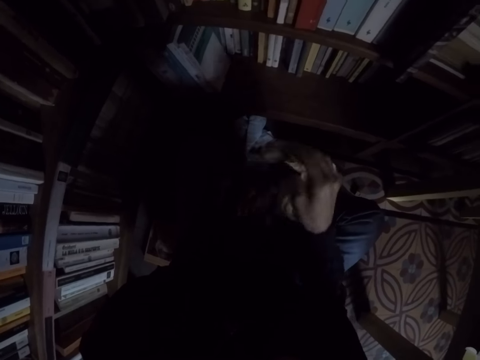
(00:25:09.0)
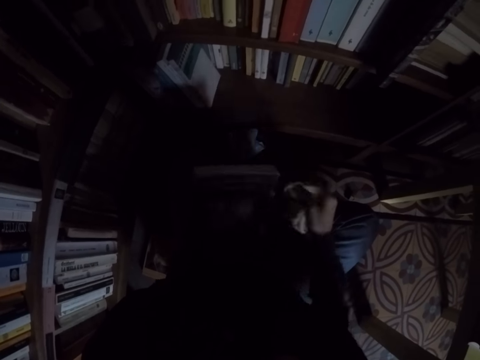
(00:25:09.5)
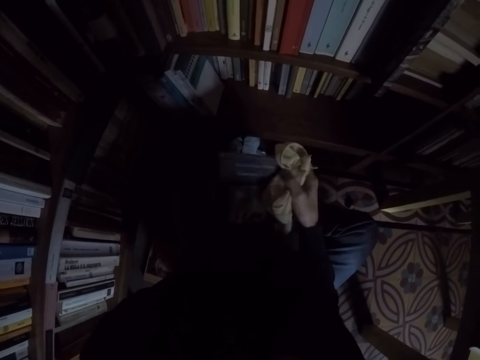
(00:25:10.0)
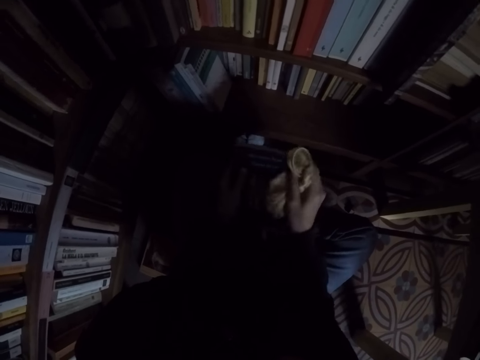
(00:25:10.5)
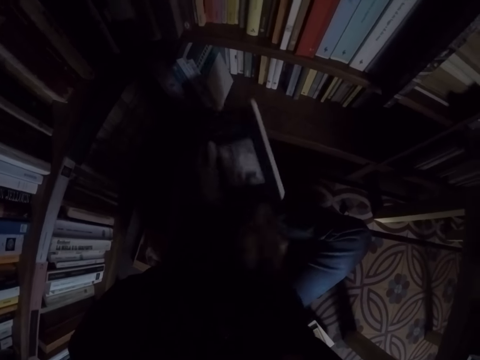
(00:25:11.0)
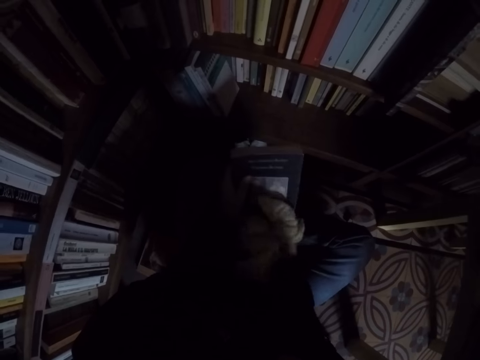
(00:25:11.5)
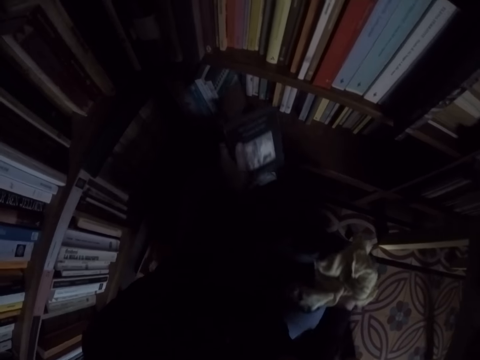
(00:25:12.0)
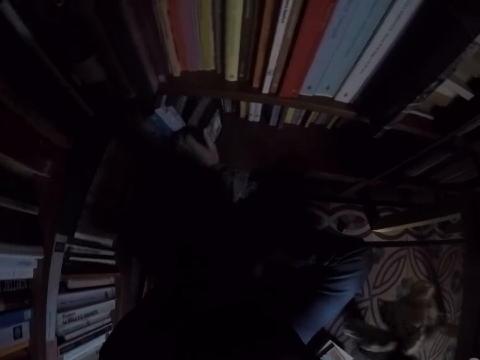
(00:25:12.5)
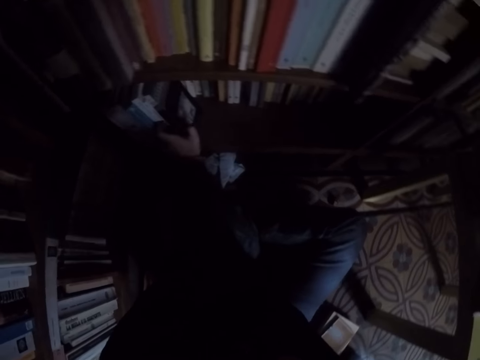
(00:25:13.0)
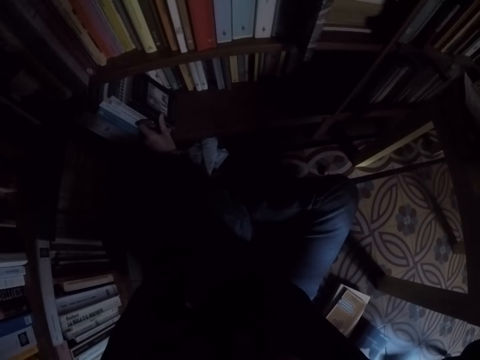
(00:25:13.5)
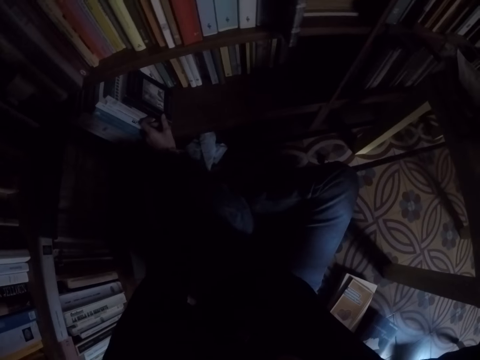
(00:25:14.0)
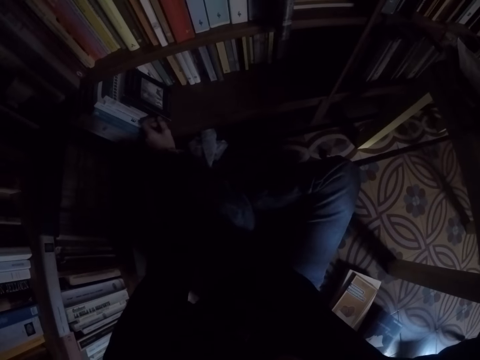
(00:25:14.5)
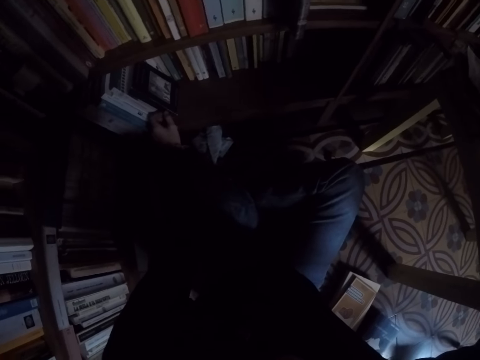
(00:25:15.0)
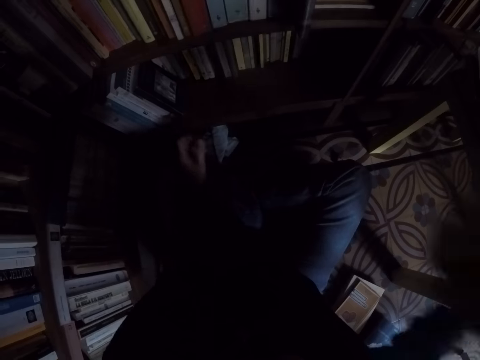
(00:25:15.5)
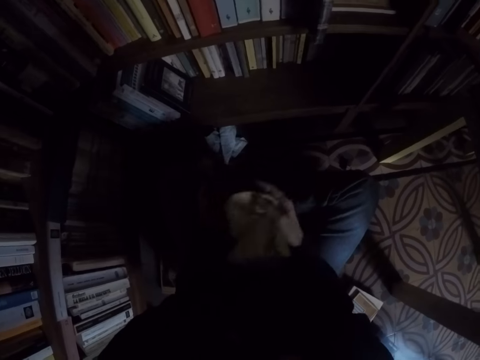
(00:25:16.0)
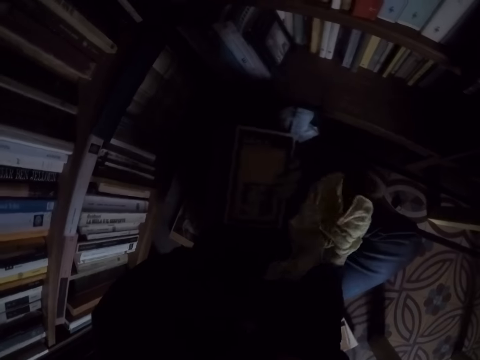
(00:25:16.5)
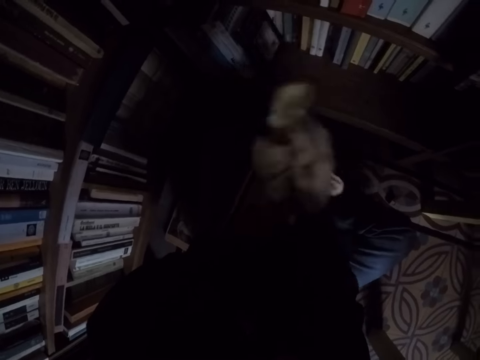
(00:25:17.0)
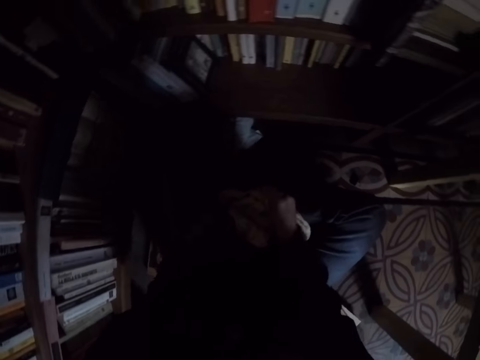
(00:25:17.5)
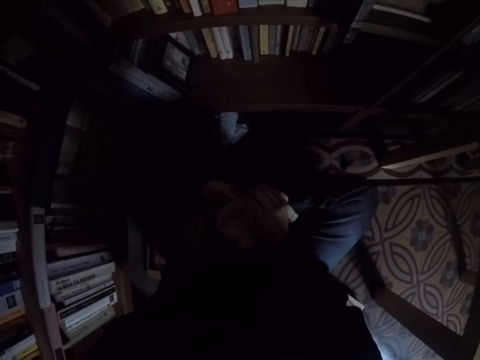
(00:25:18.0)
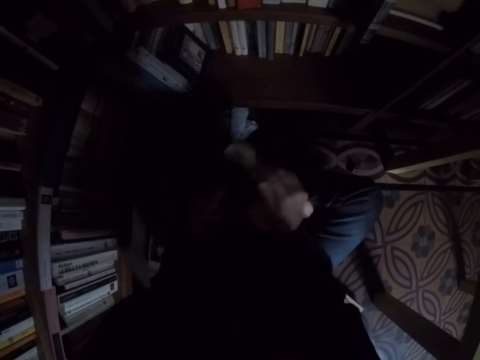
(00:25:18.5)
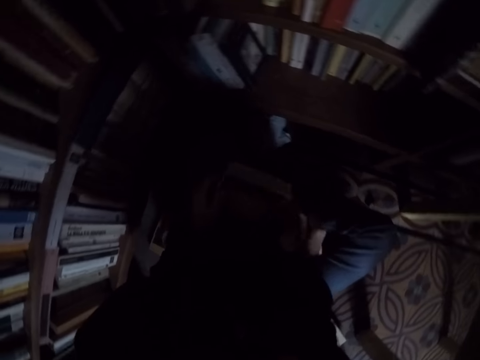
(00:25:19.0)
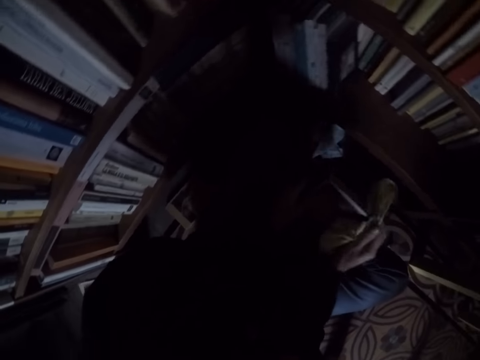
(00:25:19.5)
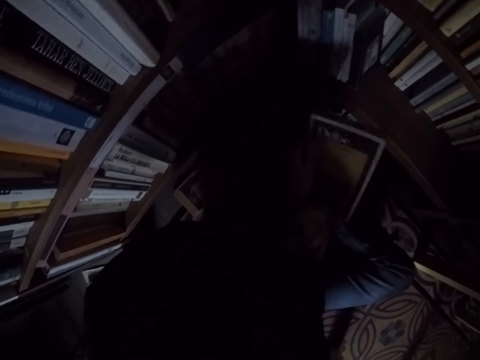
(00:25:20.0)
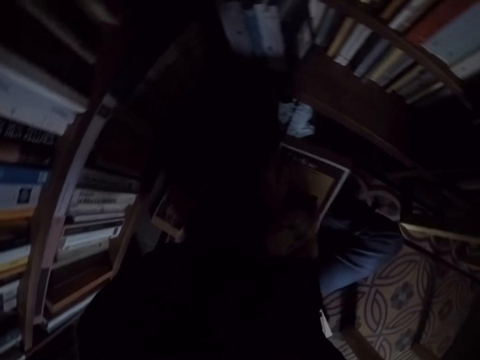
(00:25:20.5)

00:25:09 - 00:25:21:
The camera wearer places the book in the bookshelf. They pick up another book from the pile of books and clean the book with the rag.

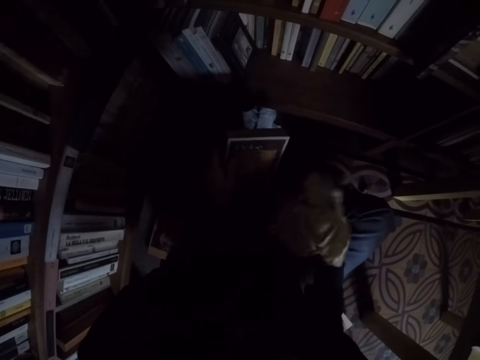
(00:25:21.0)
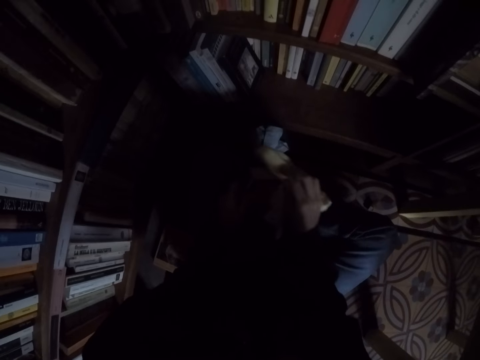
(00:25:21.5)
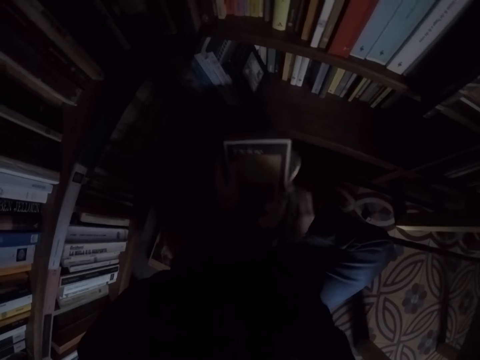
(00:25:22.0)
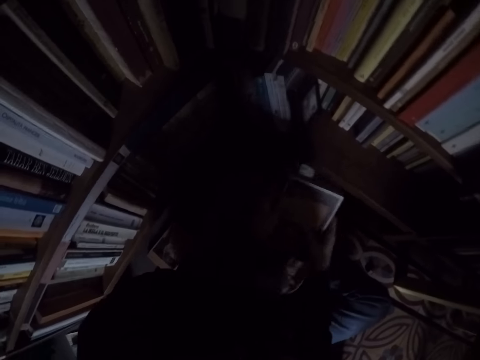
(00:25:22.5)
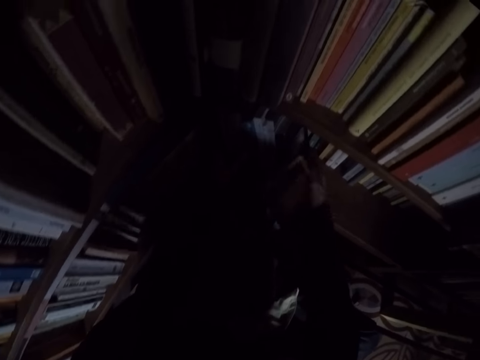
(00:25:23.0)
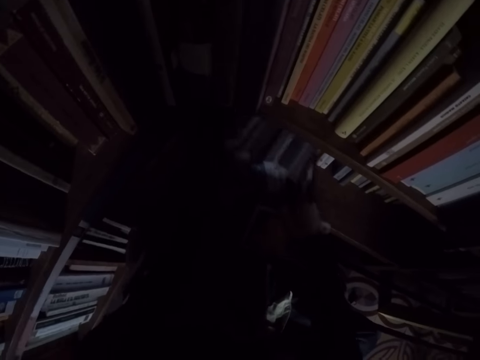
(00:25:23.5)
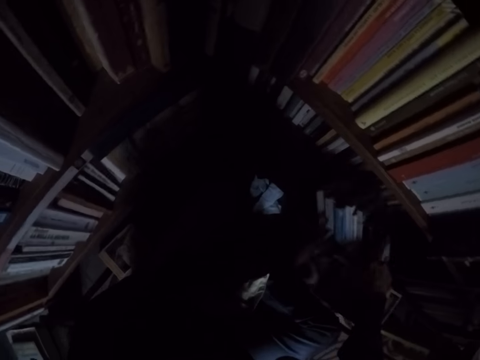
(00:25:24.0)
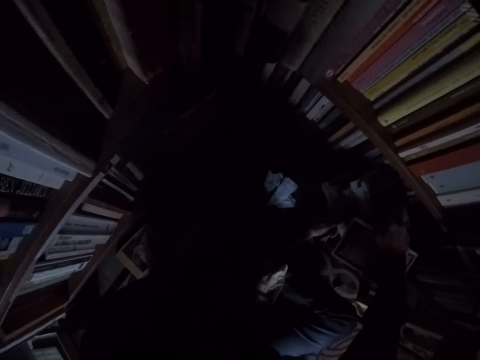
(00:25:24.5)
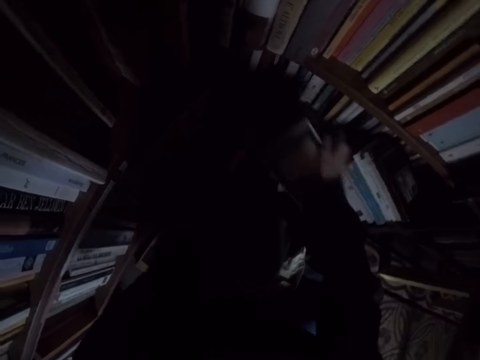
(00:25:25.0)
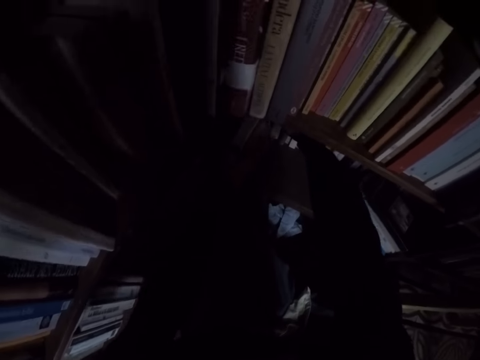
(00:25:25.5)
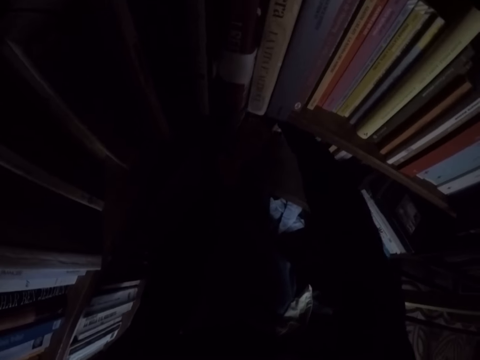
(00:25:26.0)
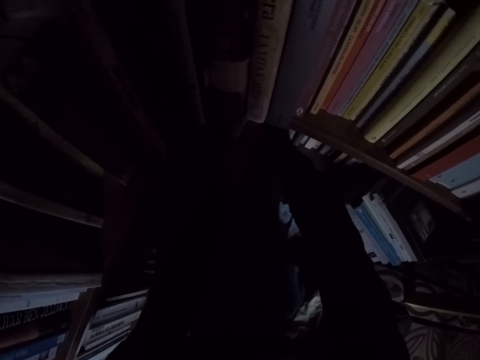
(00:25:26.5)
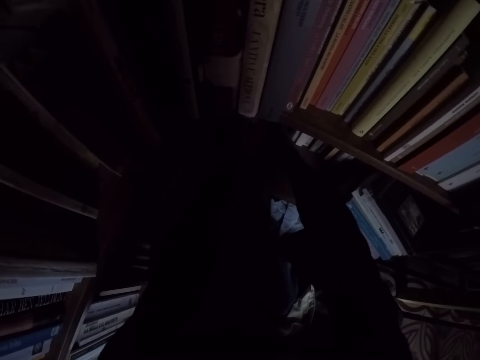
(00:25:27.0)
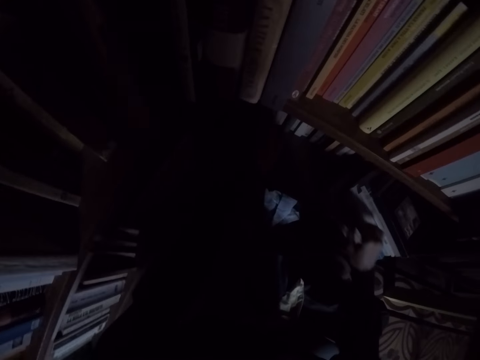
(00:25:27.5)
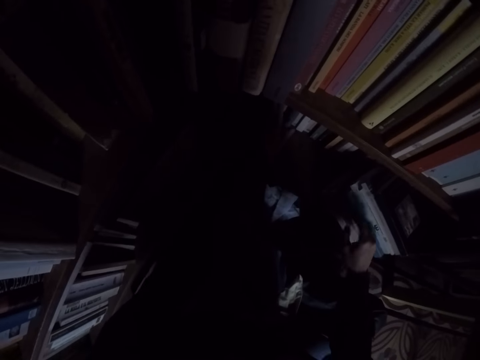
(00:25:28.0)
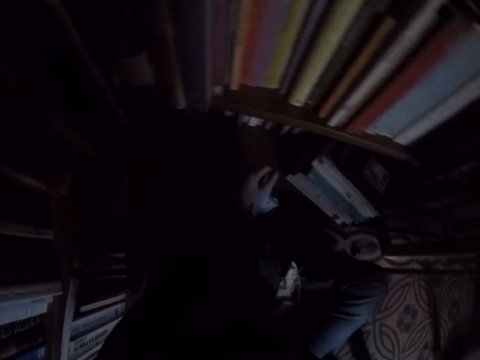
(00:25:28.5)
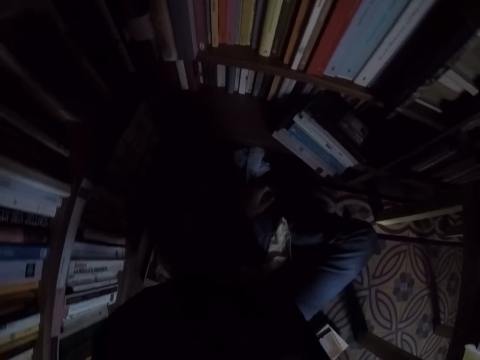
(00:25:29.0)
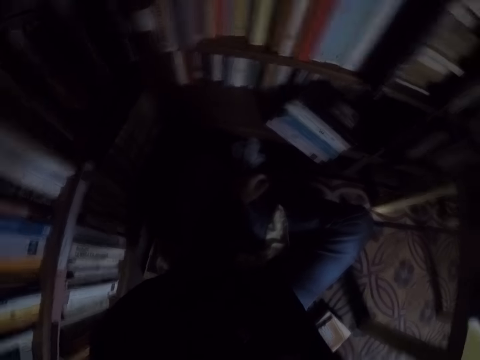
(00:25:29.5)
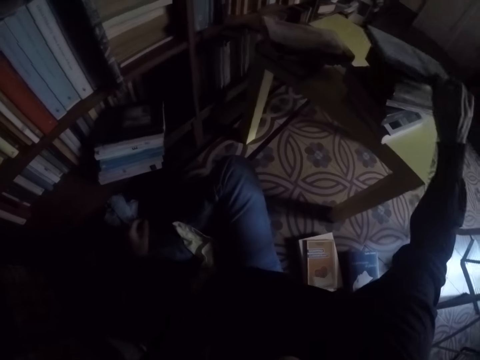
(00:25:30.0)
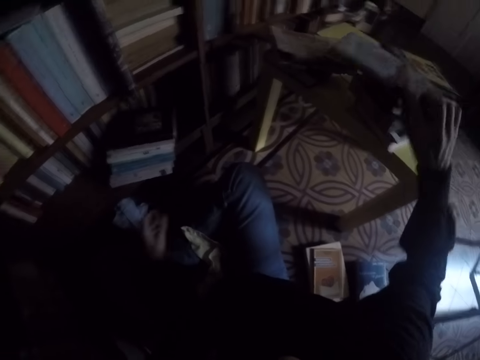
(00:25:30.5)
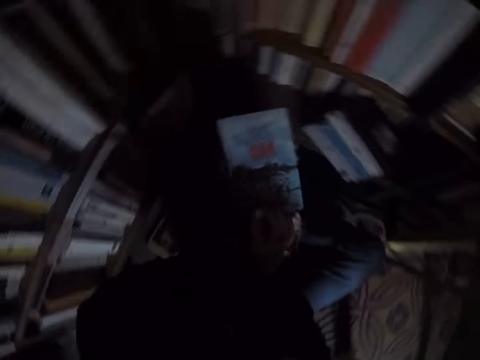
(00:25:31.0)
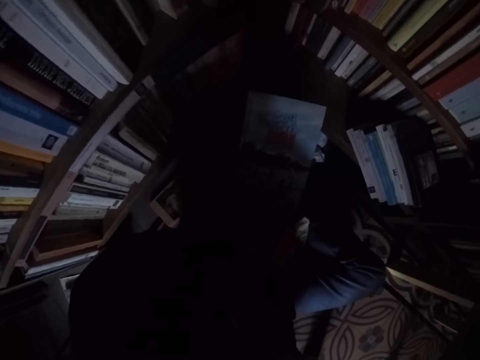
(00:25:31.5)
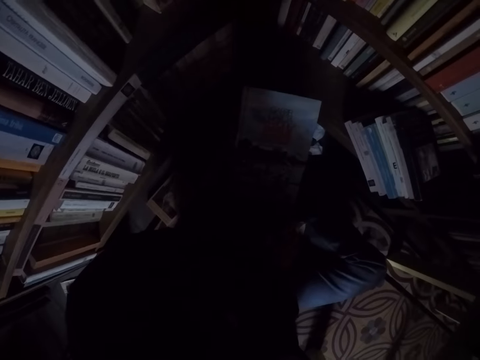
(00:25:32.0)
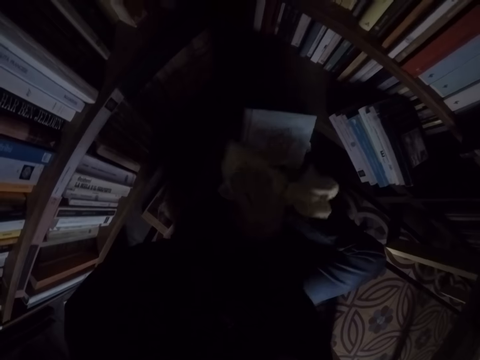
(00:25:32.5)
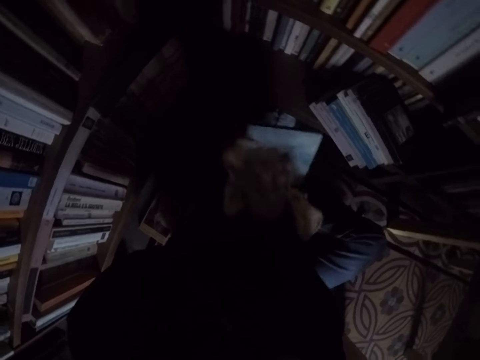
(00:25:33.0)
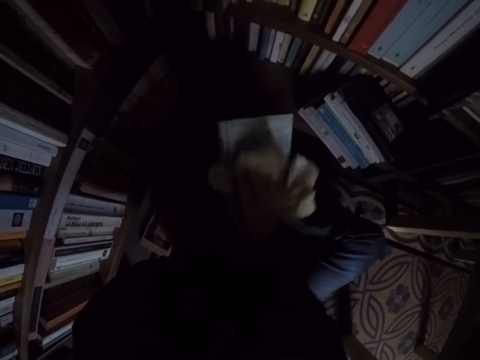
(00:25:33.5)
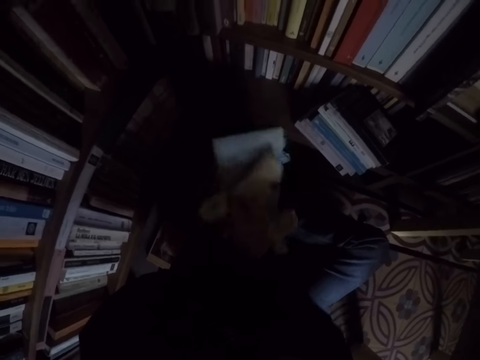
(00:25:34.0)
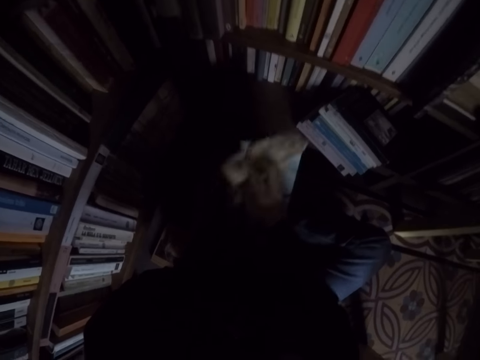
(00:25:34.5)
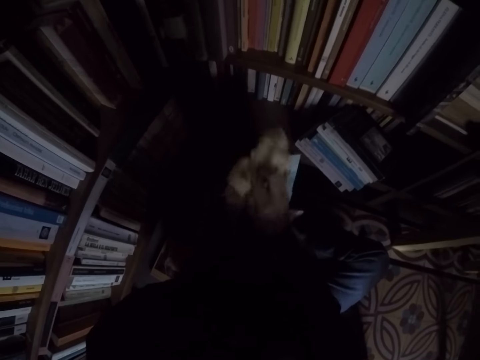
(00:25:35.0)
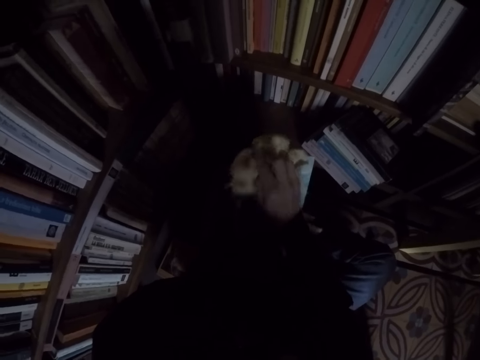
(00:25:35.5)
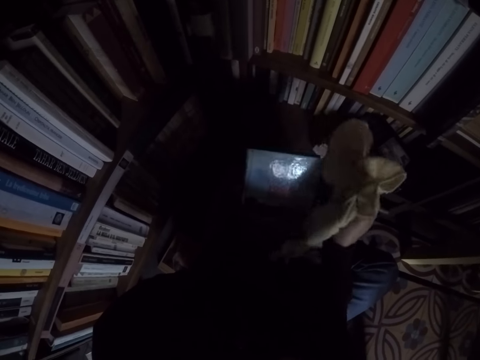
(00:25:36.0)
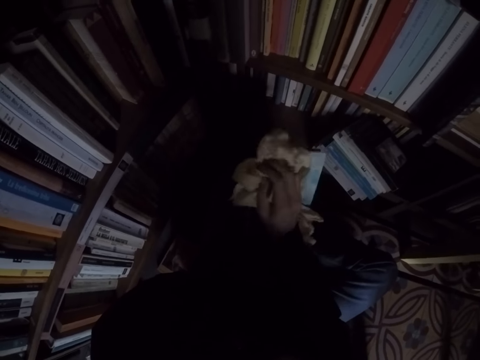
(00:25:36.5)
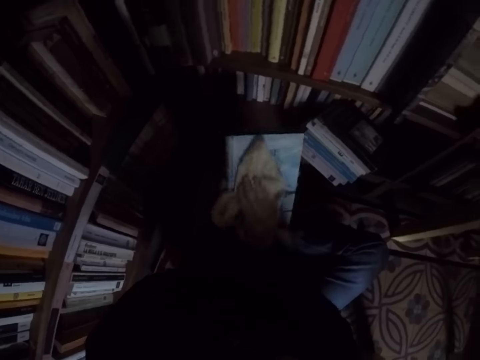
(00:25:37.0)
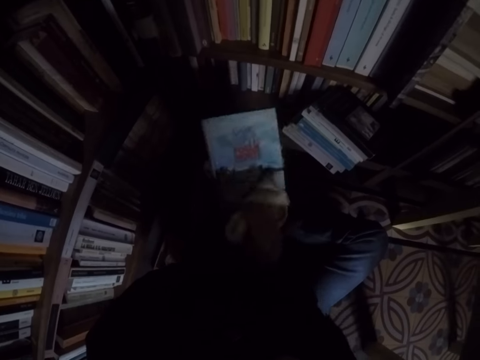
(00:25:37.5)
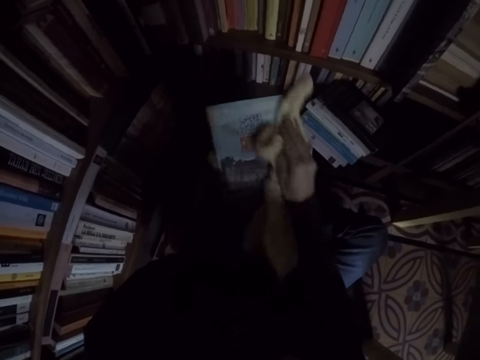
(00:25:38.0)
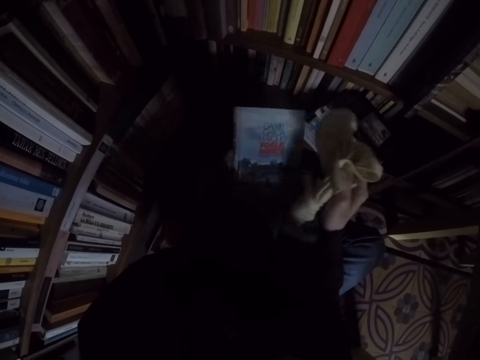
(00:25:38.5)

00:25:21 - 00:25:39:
The camera wearer drops the rag on his leg. He adjusts some books in the shelf. He places the book in the bookshelf. He picks up another book from the pile of books. He picks up the rag from his leg and cleans the book with the rag.
